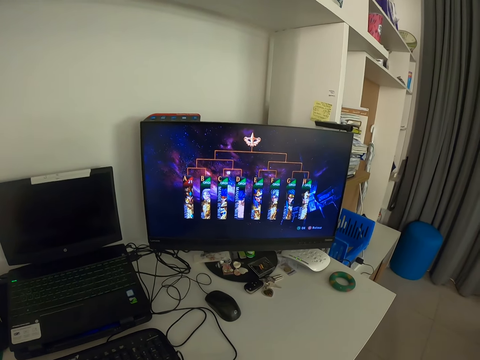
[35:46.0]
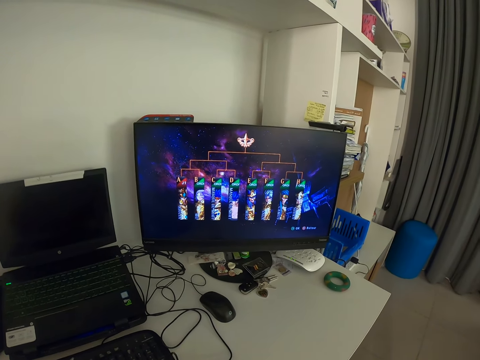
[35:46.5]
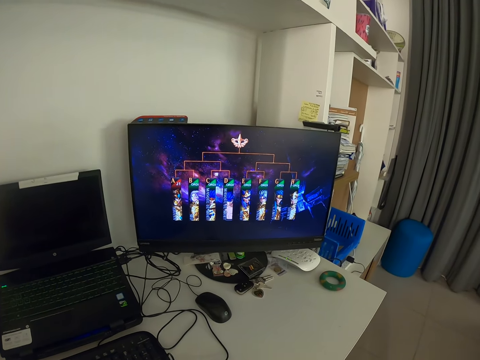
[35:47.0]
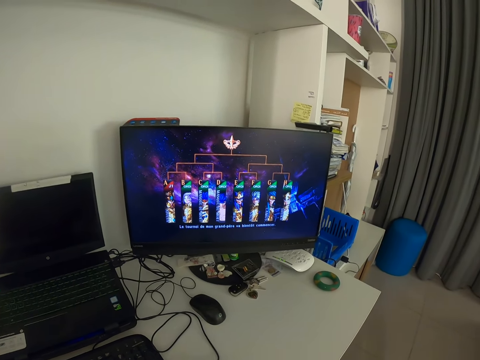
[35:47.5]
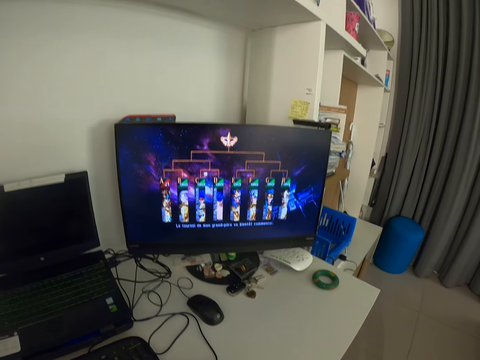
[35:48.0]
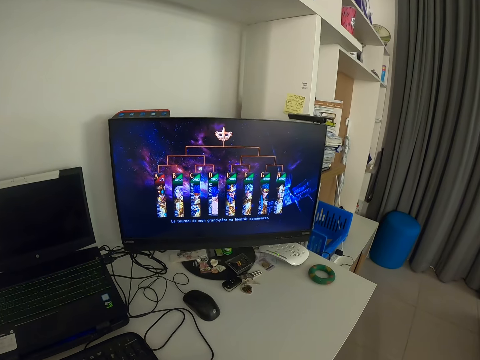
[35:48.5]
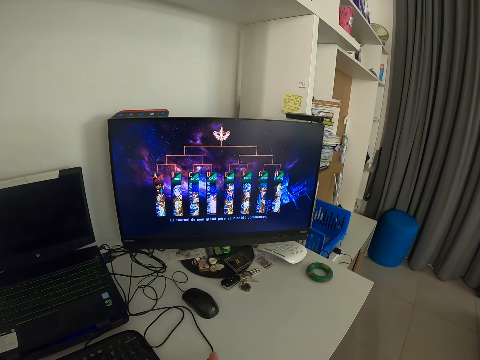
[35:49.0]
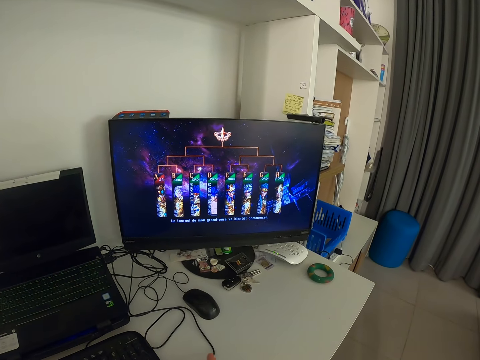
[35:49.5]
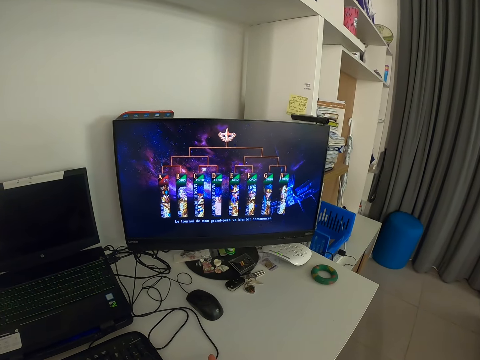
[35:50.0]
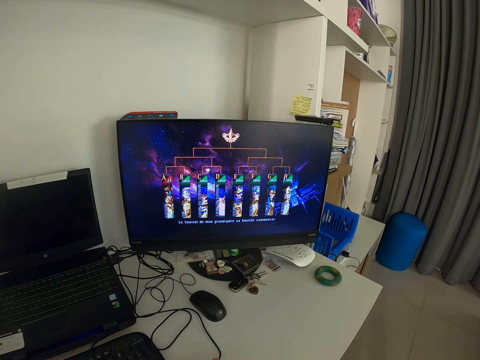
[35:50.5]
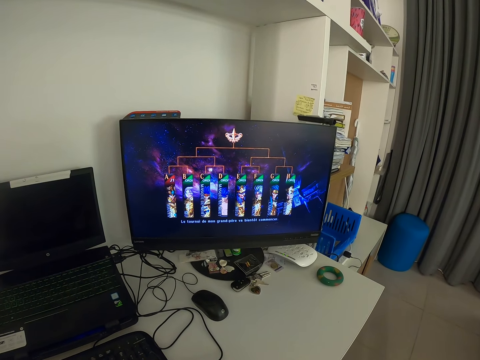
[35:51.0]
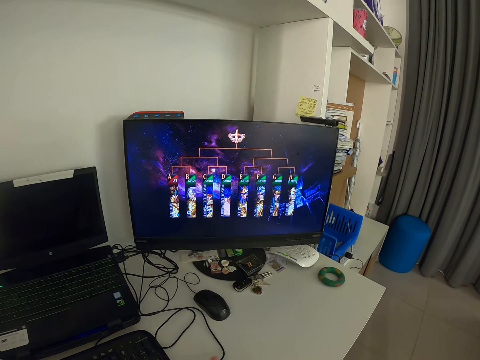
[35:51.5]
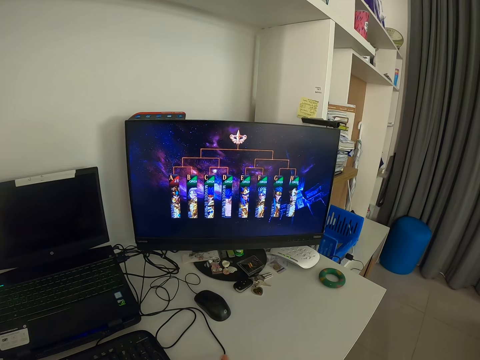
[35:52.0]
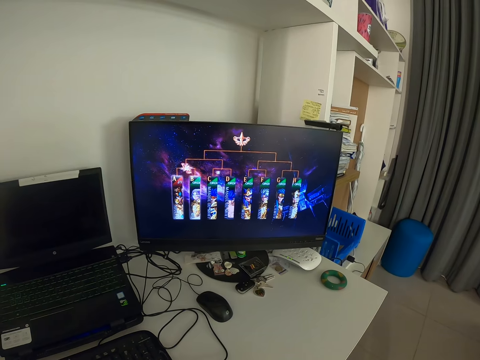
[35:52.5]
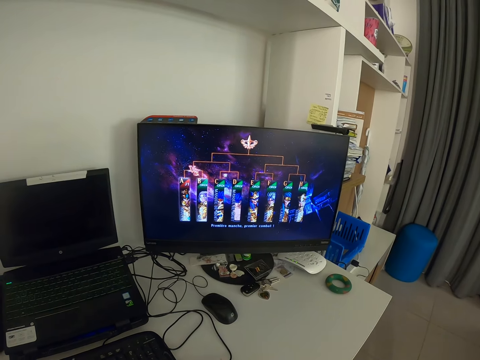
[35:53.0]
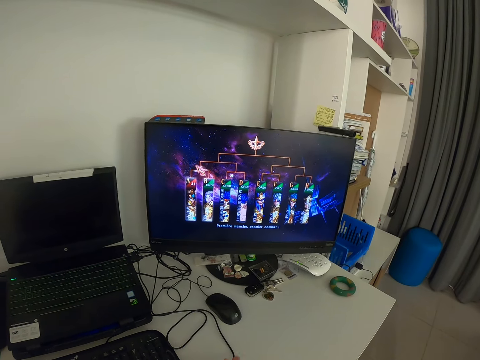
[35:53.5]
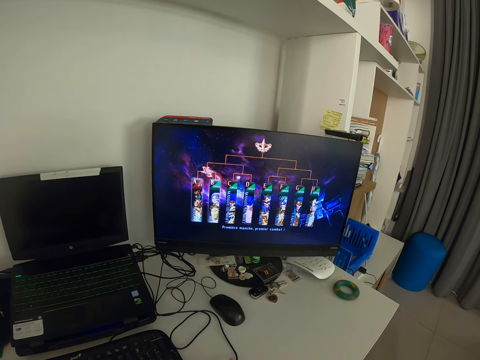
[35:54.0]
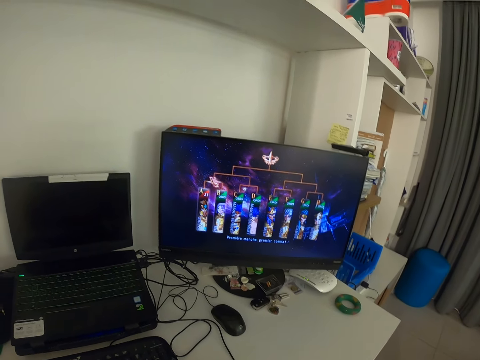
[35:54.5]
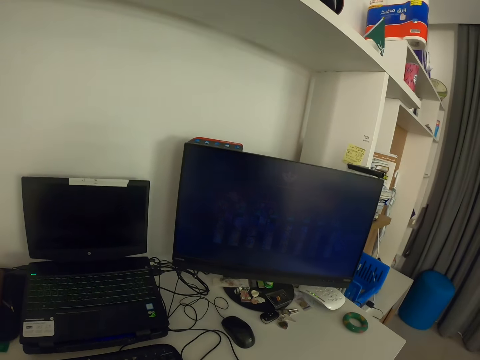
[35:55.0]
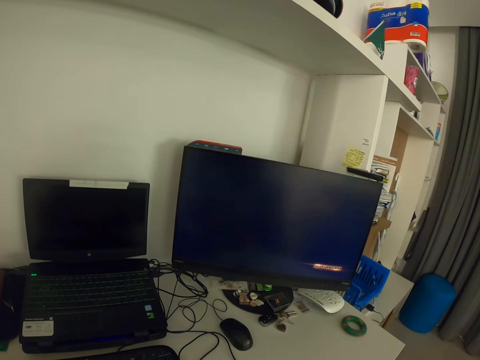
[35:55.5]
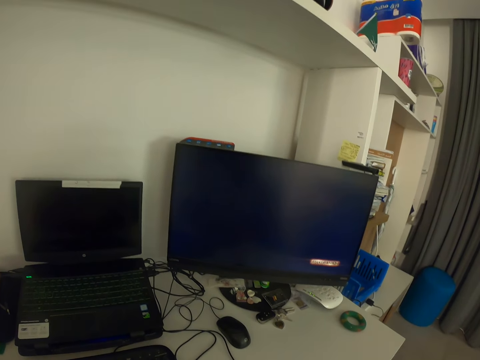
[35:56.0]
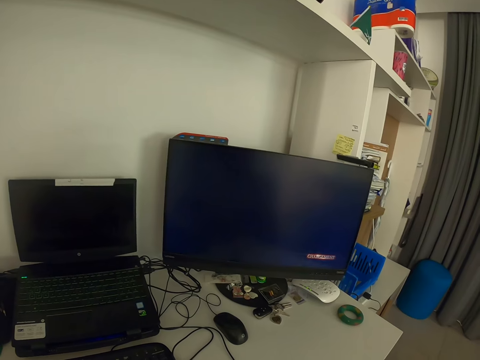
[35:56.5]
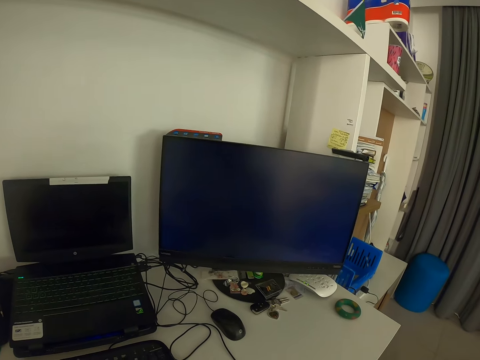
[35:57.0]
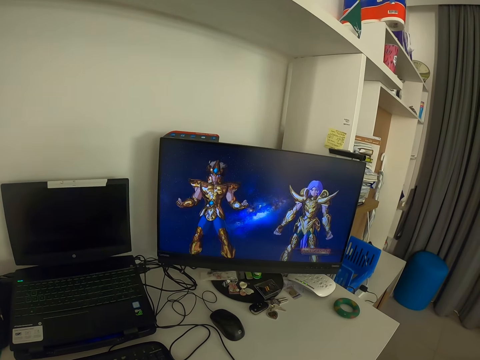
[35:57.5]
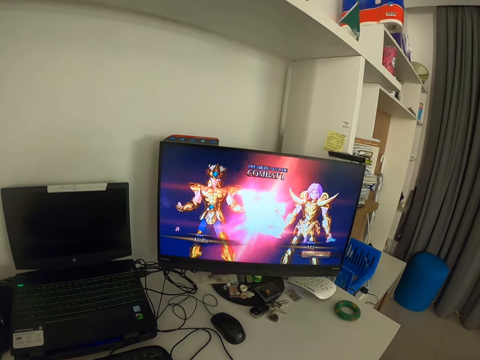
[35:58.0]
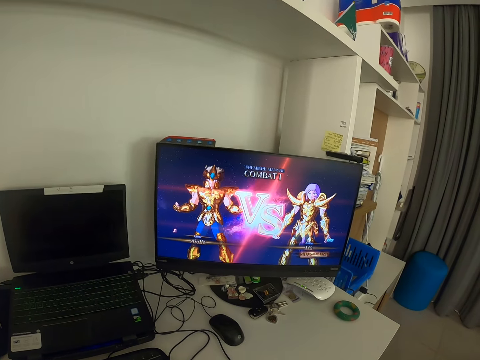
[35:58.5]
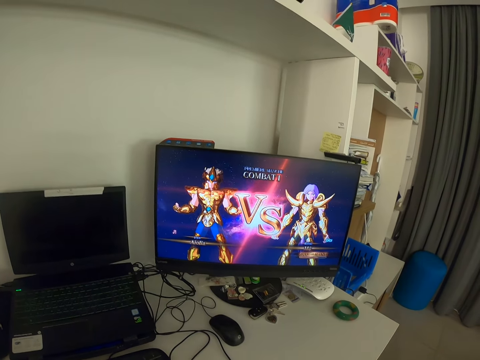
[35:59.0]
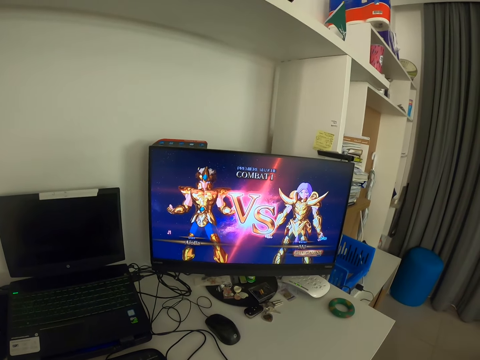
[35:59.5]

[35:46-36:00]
The camera wearer shakes his fingers. He looks at the monitor.

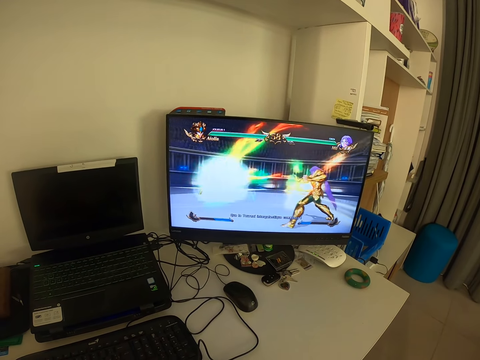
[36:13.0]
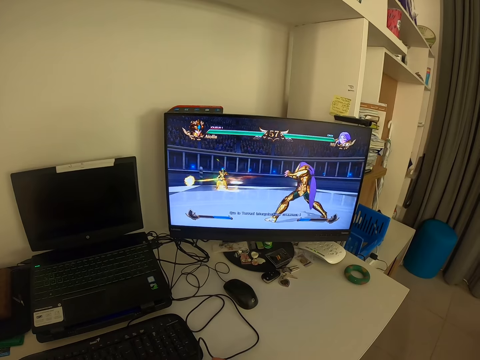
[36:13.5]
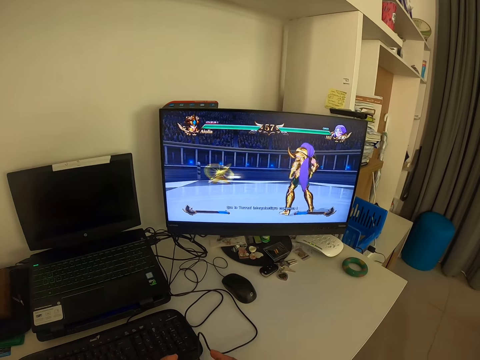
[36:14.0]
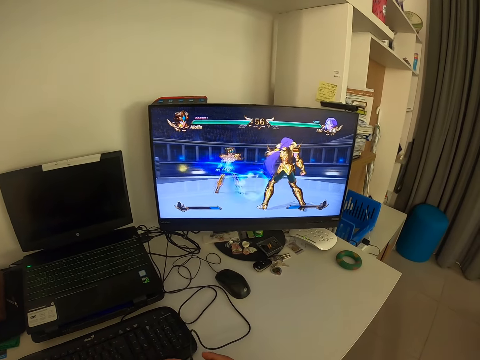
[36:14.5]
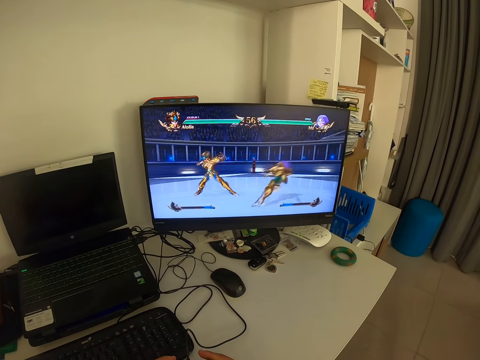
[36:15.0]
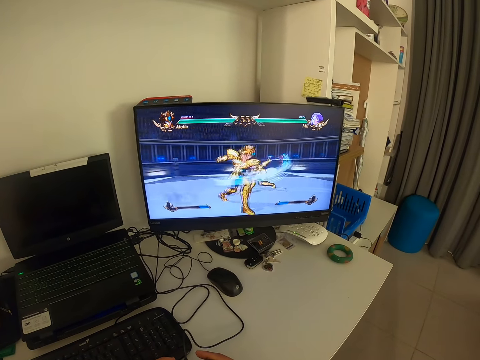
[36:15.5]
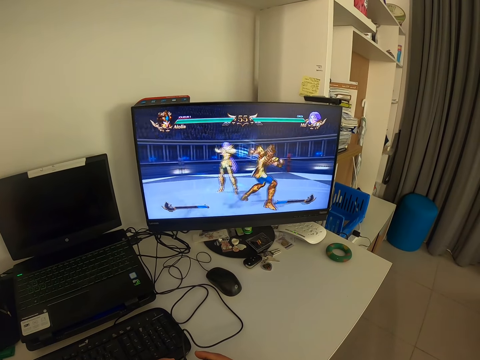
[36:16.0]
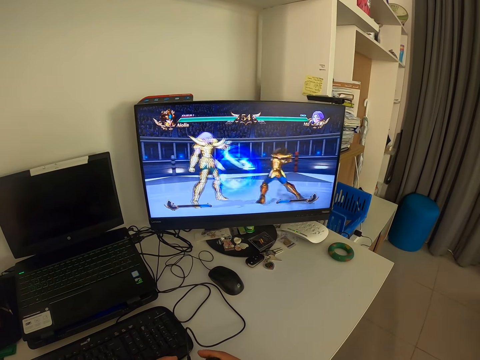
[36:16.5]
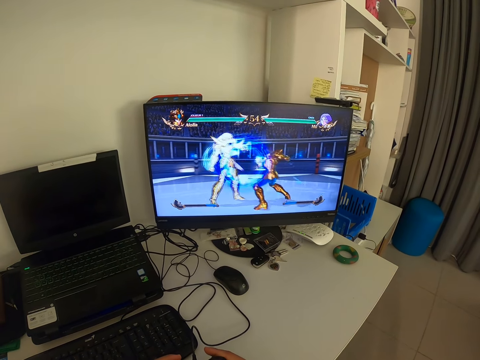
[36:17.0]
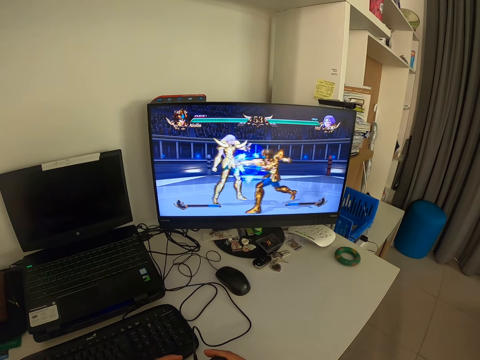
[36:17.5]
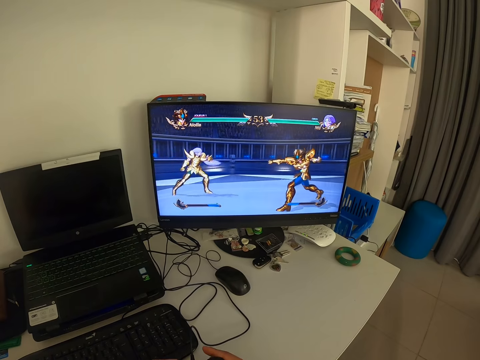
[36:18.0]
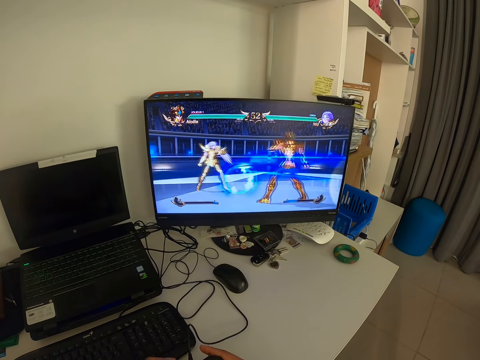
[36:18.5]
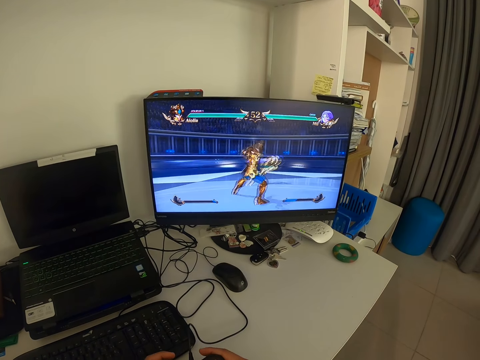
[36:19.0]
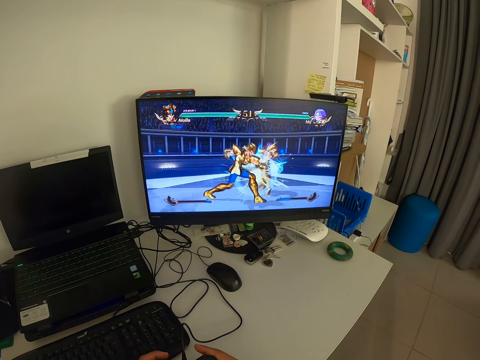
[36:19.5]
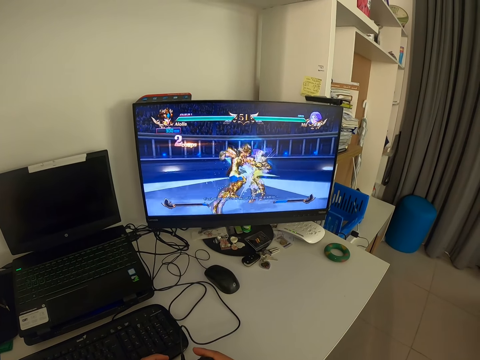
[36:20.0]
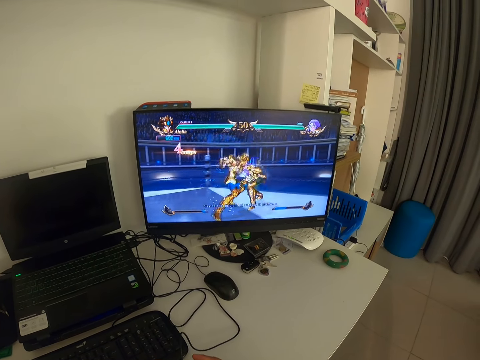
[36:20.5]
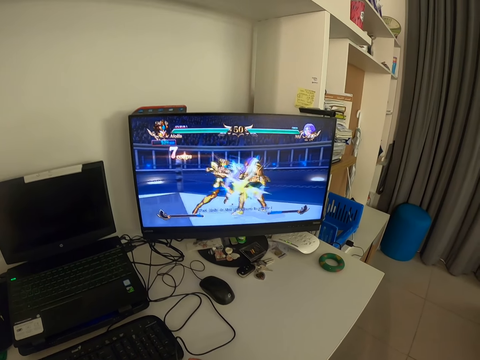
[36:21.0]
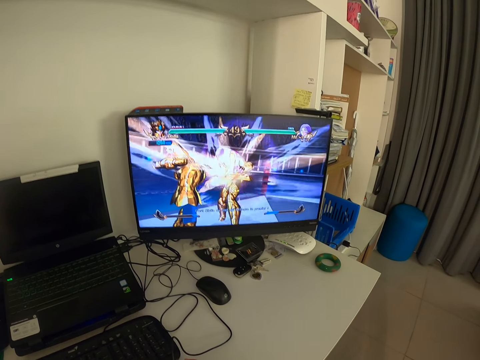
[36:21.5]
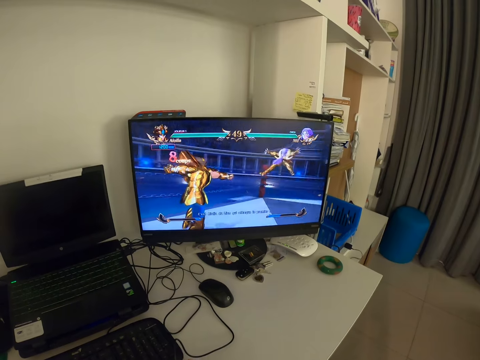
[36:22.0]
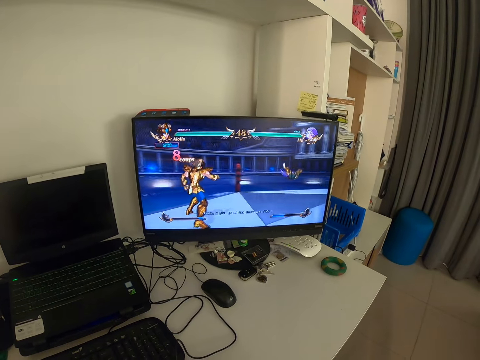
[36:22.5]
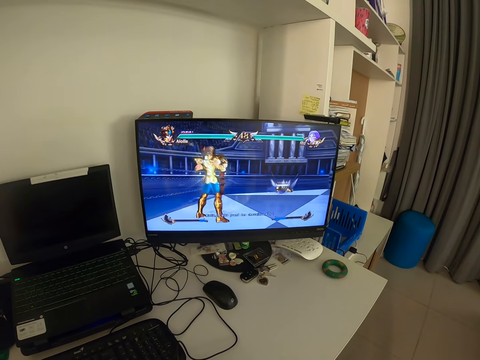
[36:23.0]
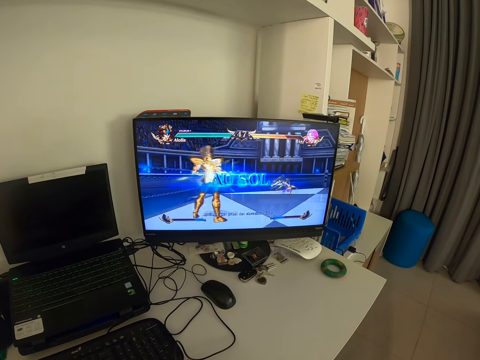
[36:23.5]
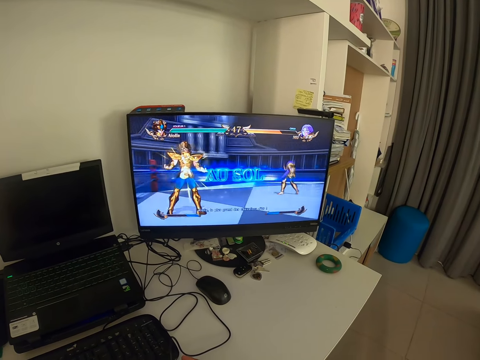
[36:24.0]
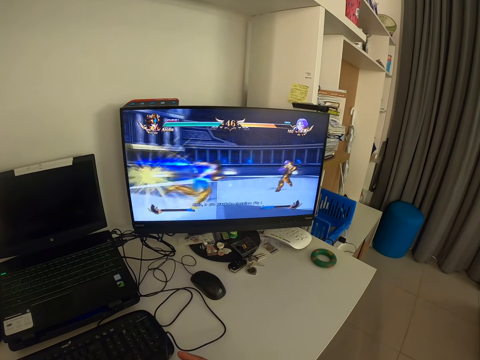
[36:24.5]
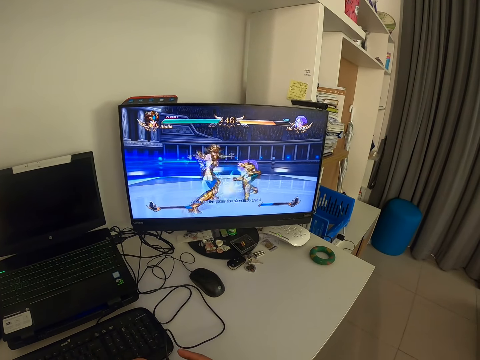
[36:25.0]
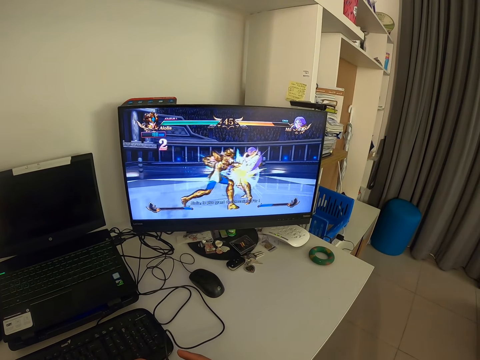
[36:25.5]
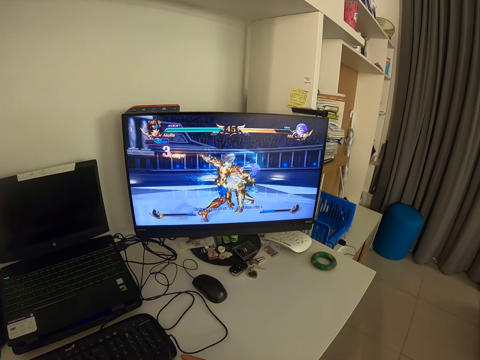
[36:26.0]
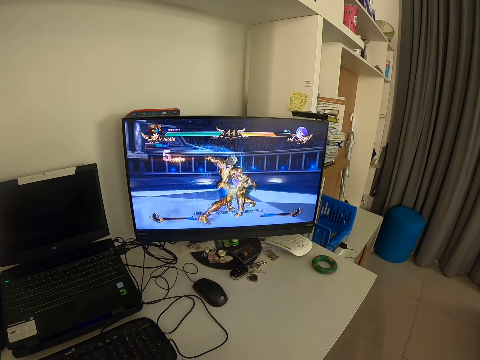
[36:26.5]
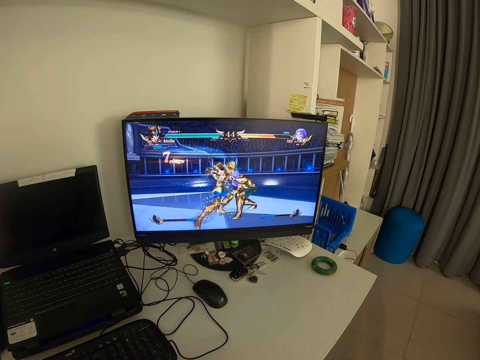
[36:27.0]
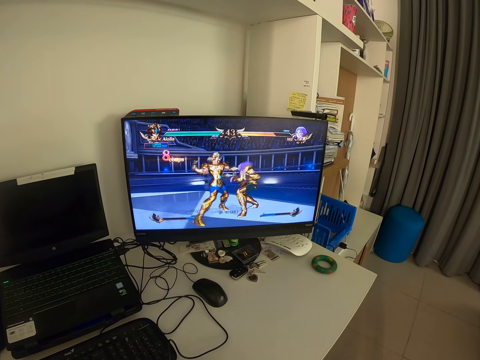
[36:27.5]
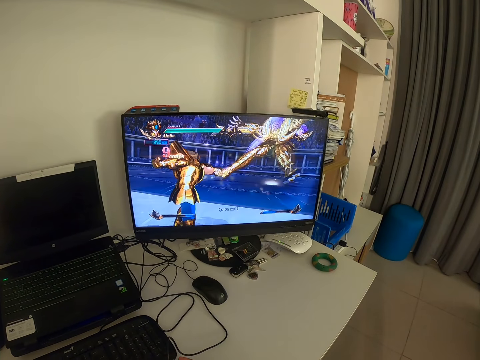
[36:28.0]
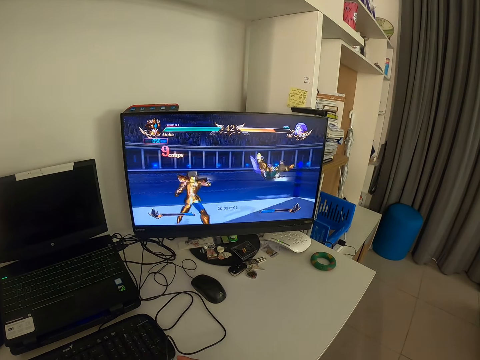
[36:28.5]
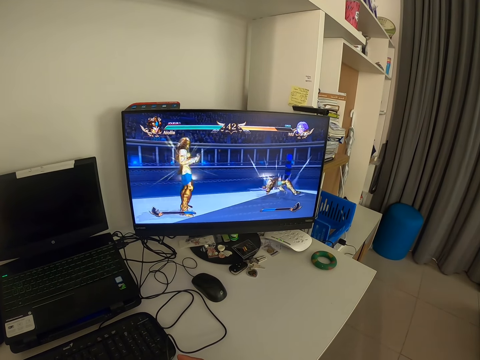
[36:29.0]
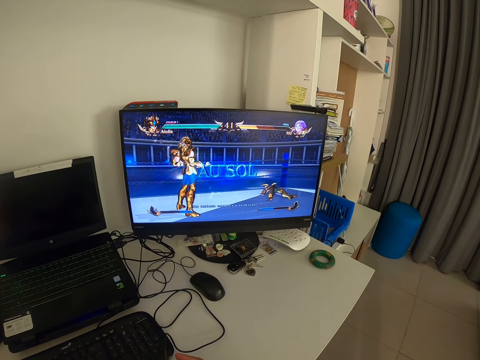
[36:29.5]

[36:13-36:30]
The camera wearer presses a gamepad. They operate a game console with both hands. They look at the monitor. They press the gamepad.
